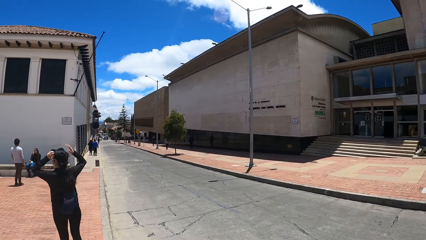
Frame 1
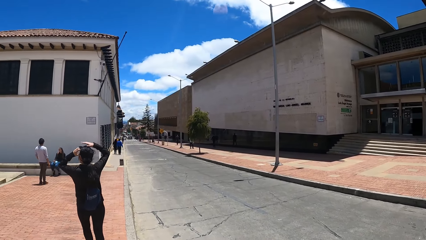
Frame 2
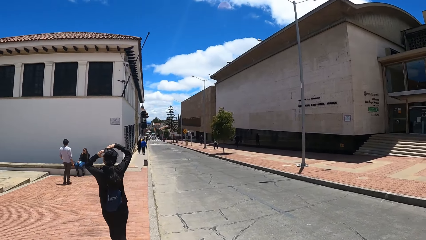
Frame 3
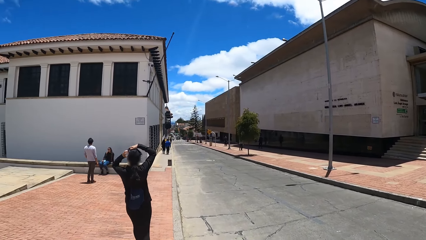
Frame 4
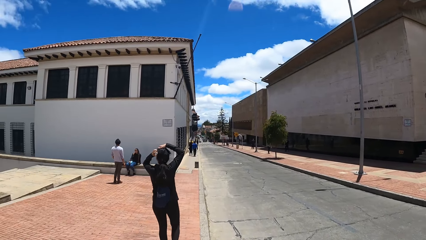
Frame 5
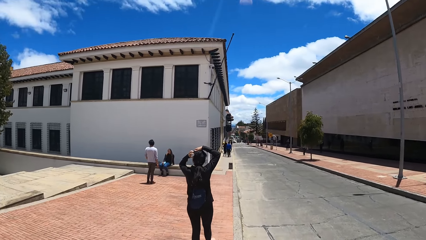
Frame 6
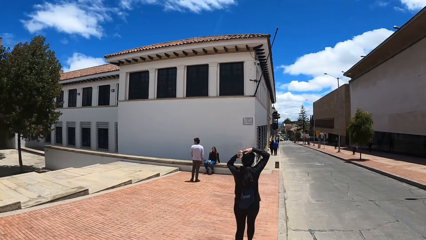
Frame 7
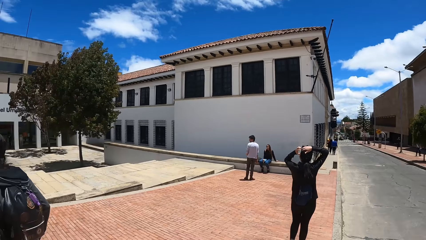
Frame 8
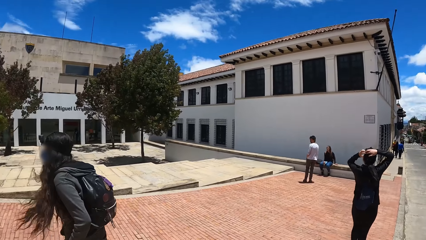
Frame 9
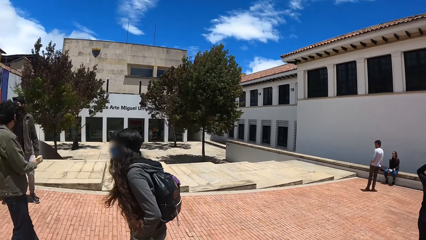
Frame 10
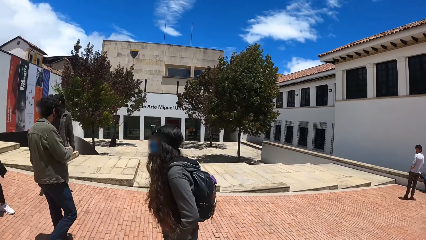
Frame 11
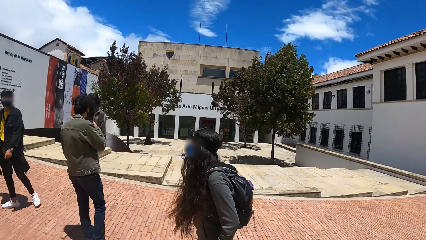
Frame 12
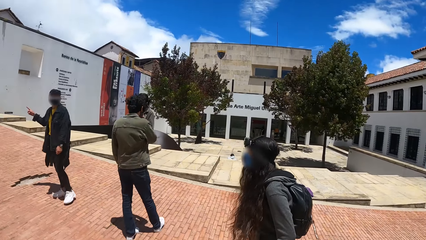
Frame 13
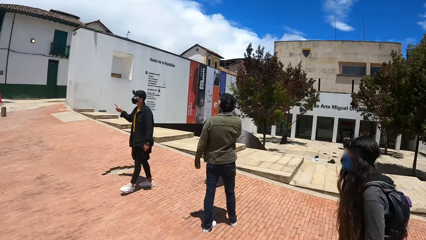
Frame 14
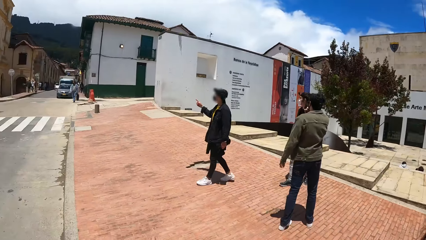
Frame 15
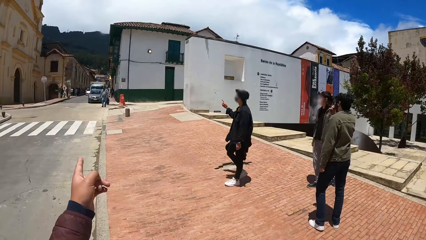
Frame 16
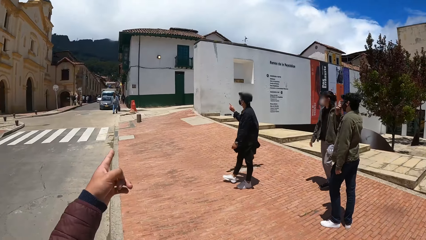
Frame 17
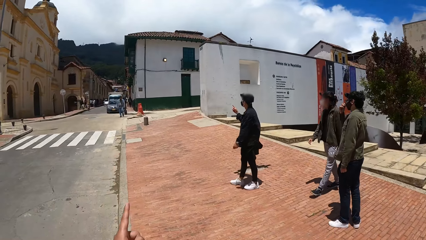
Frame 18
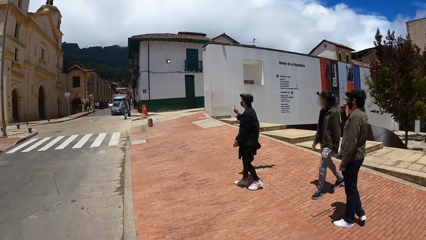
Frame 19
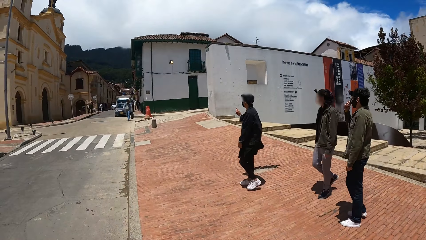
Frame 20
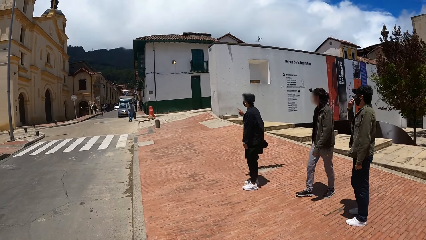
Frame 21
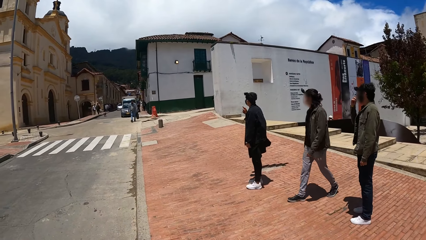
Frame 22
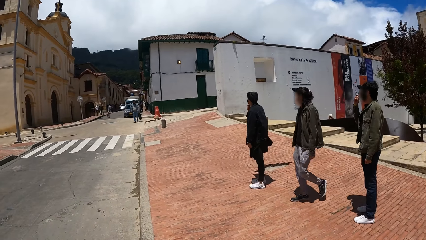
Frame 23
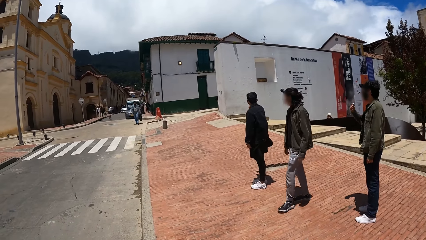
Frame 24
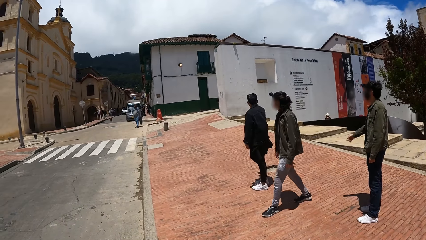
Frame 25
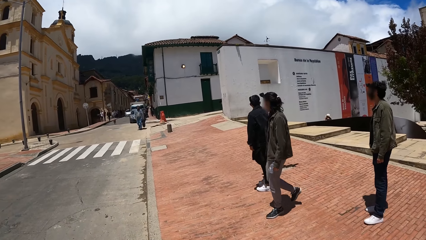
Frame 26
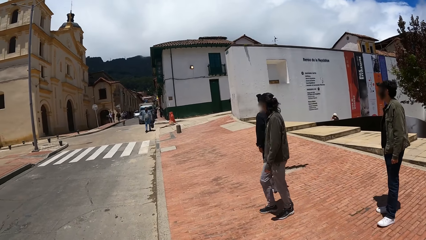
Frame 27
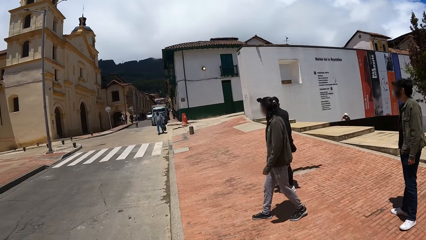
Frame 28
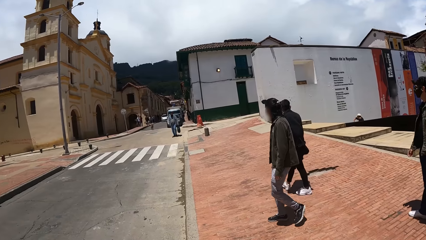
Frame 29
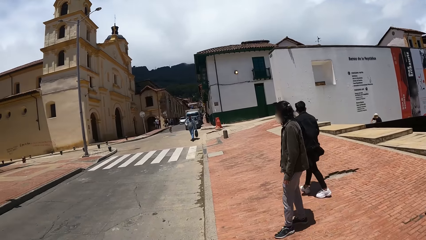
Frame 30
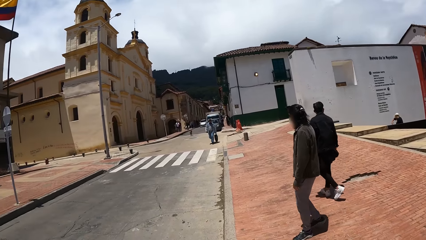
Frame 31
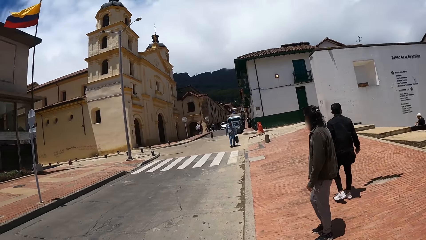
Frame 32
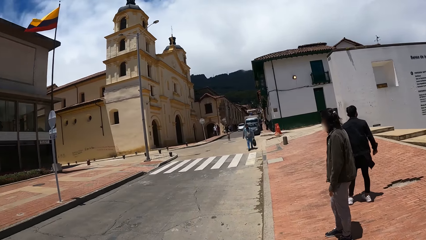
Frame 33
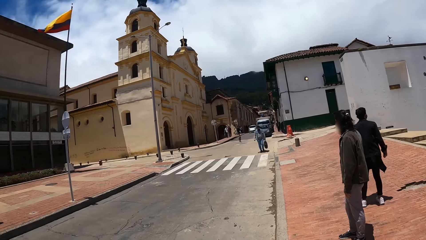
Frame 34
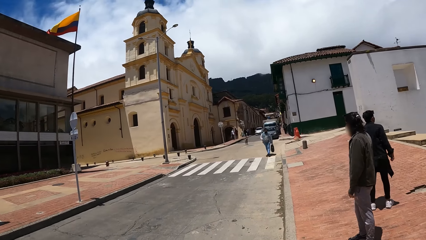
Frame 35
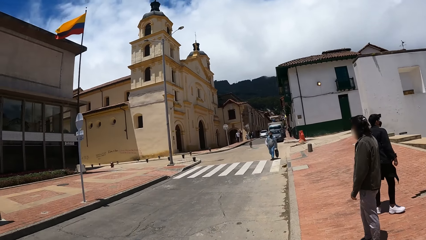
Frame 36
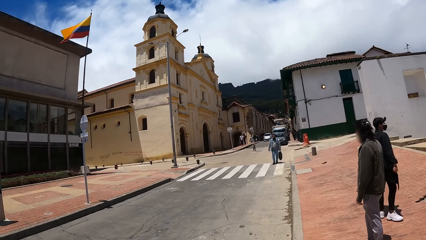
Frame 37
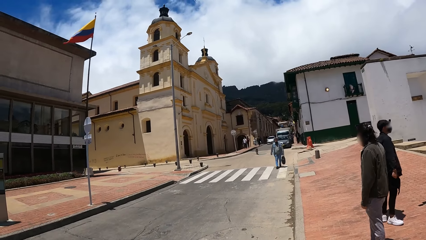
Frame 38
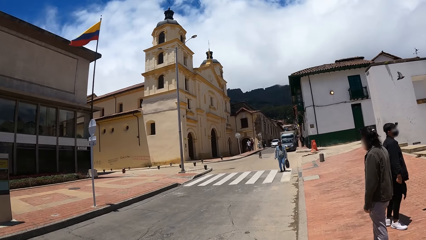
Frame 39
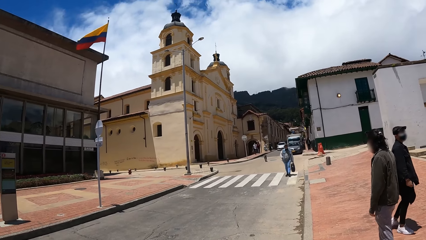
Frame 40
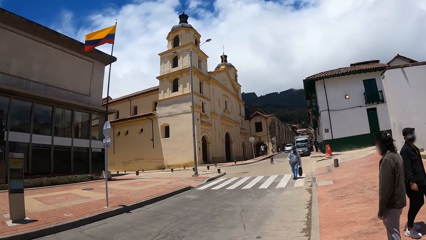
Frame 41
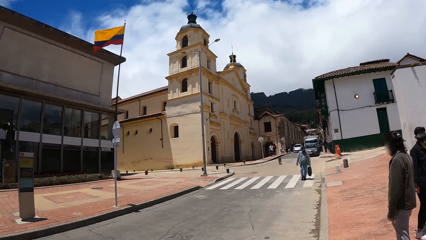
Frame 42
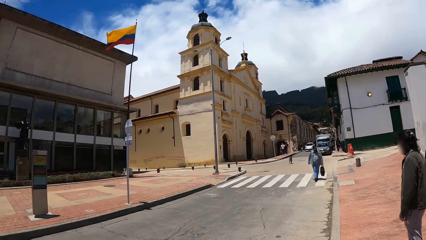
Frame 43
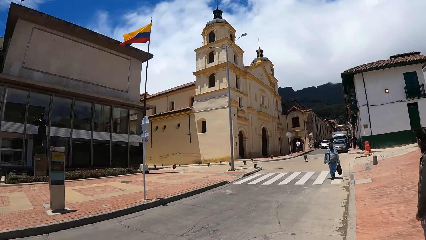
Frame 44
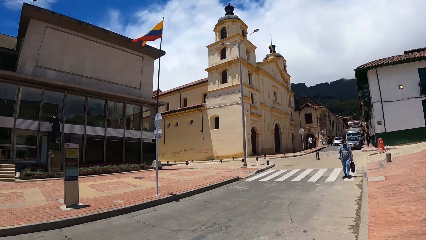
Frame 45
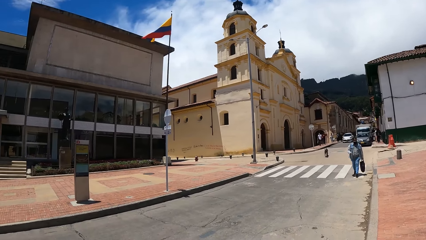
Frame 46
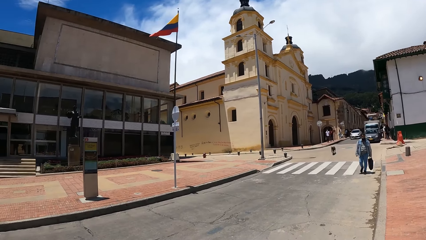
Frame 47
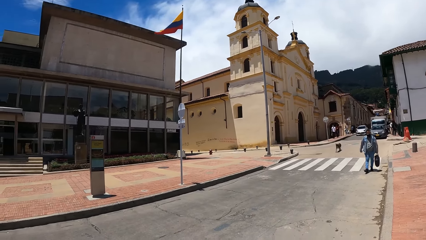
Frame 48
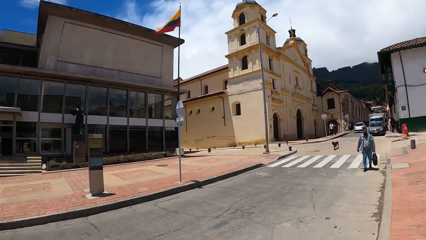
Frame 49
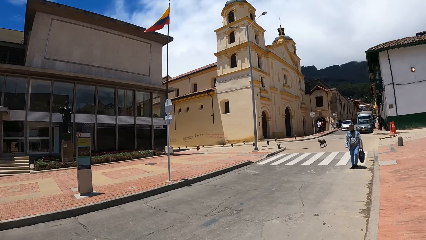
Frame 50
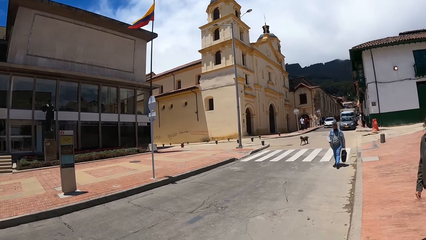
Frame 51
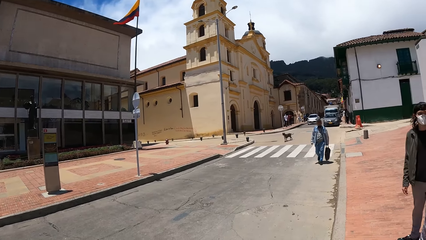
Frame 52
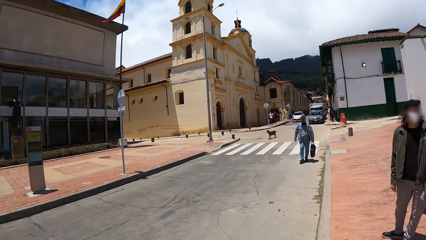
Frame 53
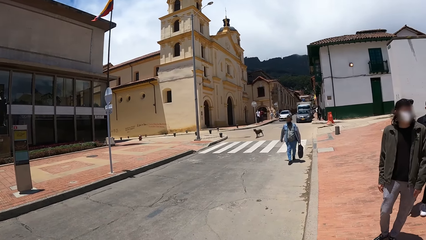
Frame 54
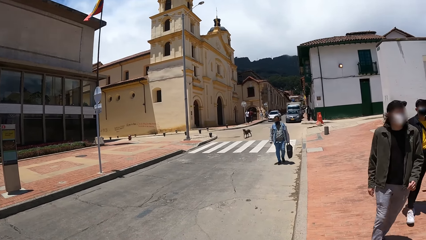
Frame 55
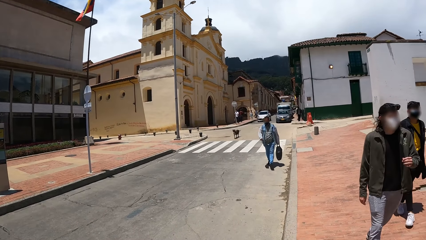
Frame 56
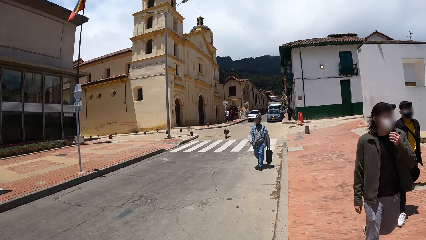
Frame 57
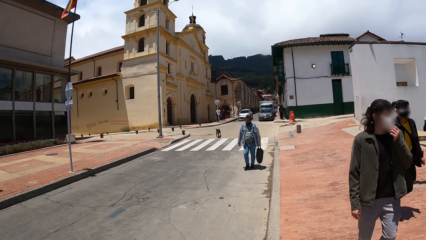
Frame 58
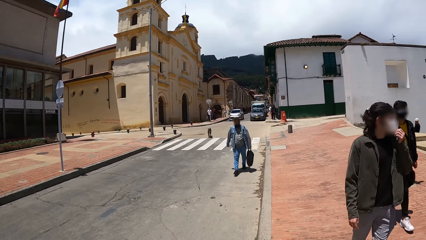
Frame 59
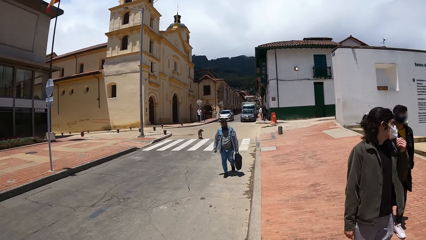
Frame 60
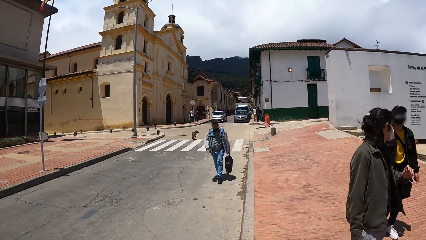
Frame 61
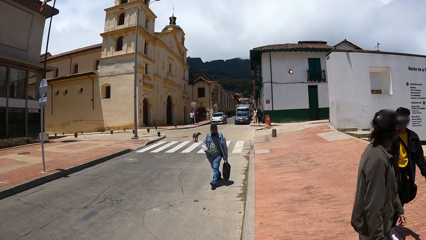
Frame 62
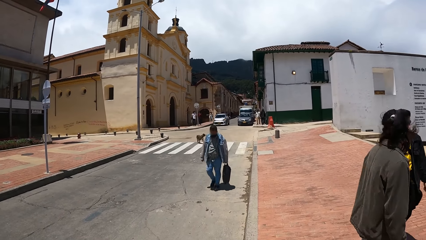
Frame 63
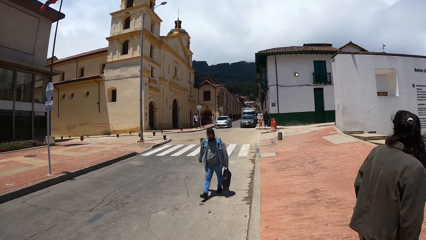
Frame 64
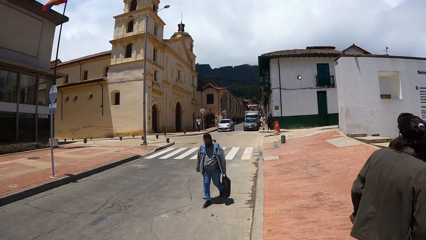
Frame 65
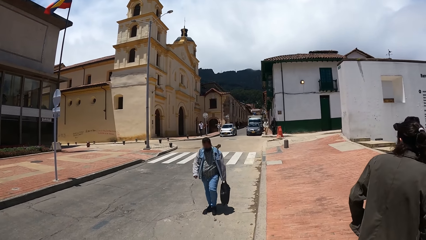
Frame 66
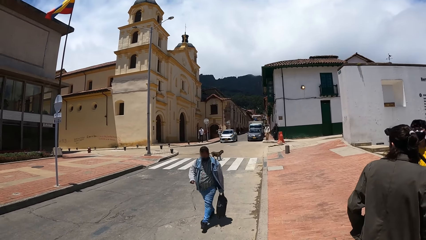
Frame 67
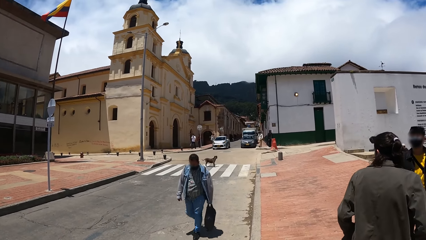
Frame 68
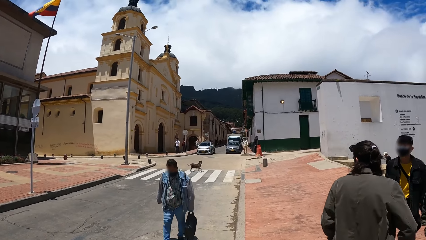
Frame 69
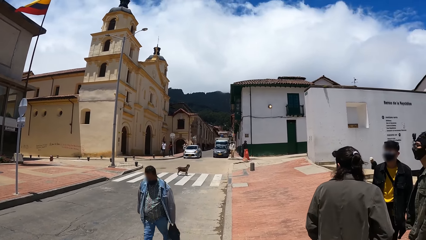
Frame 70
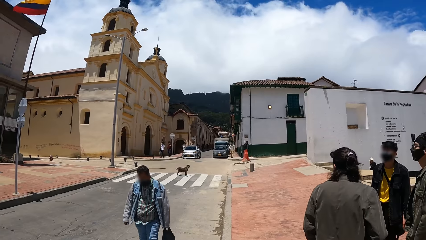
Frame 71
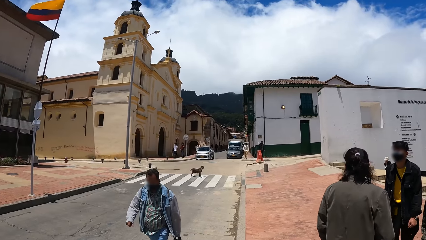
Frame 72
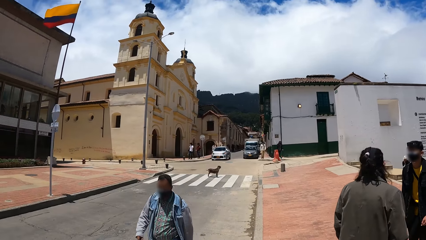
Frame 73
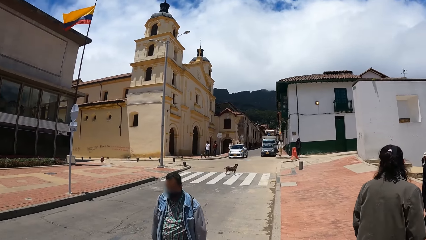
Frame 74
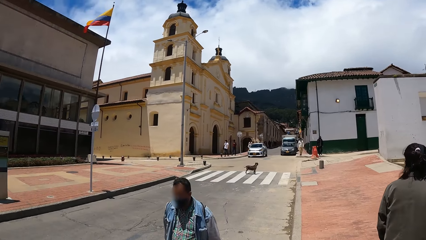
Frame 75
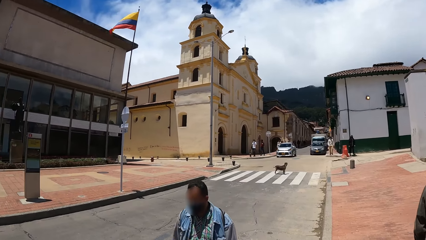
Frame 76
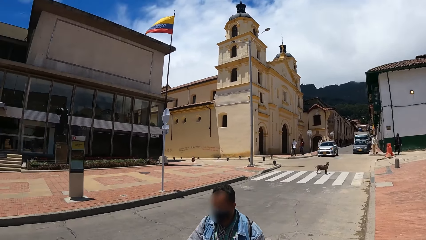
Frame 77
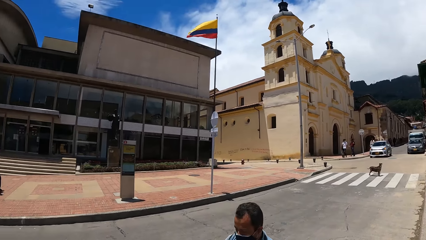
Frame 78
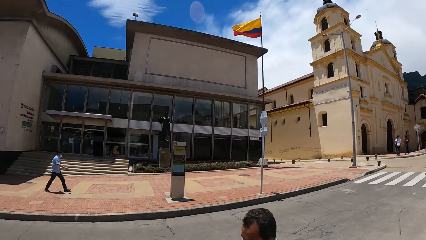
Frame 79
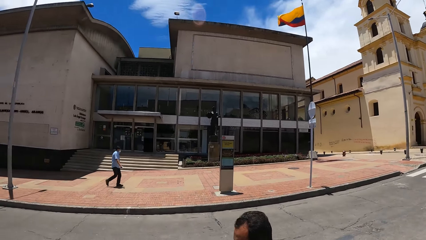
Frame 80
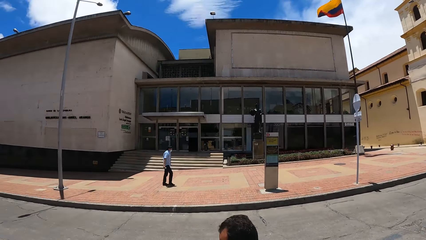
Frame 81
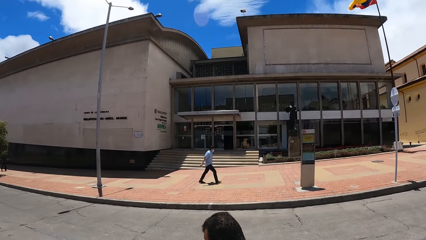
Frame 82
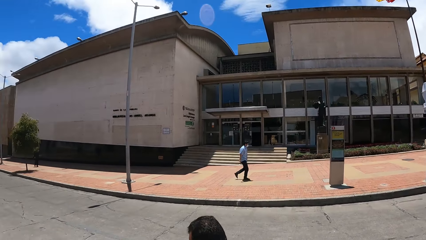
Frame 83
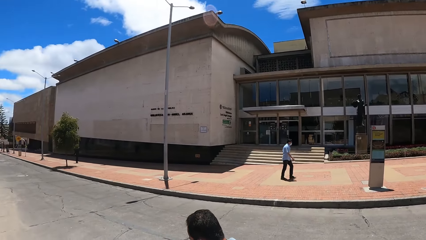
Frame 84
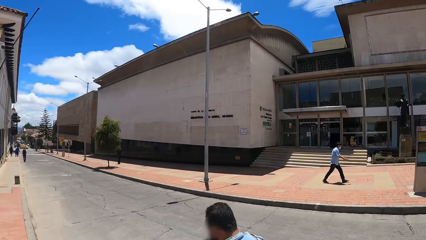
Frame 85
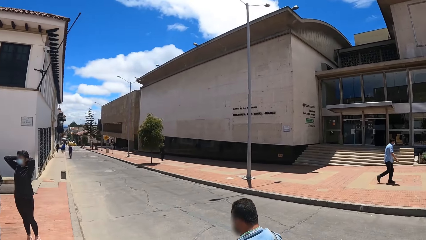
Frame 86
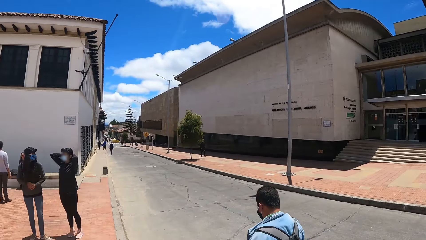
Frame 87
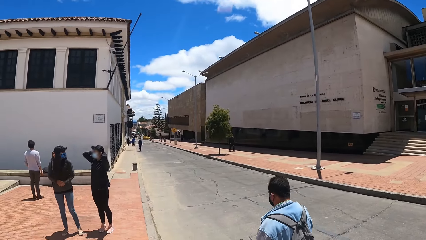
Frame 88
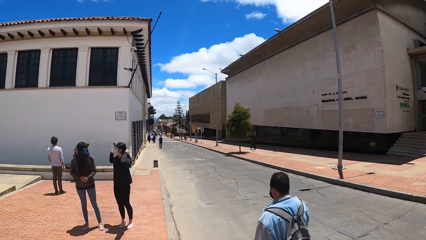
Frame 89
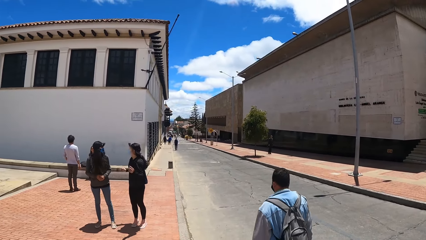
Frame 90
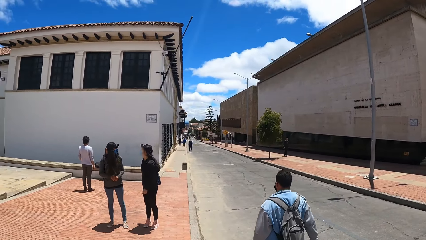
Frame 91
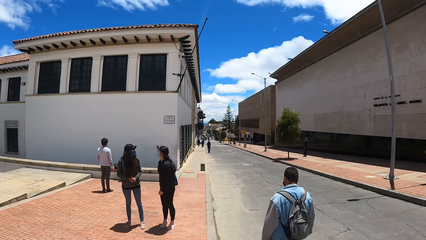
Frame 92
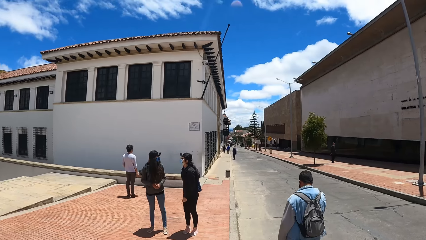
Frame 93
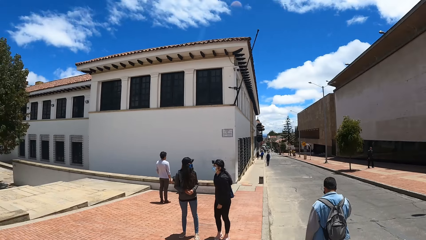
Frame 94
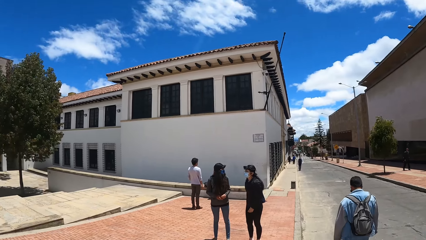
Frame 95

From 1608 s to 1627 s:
The camera wearer turns around. He moves his hand. He looks behind. He looks around the street. He turns around.
